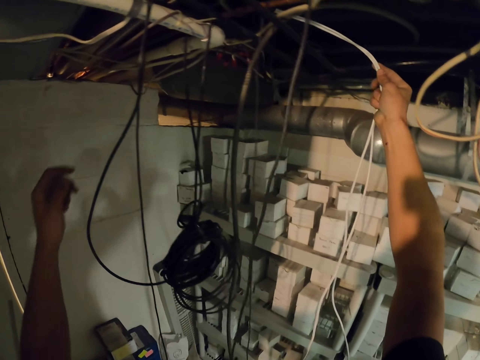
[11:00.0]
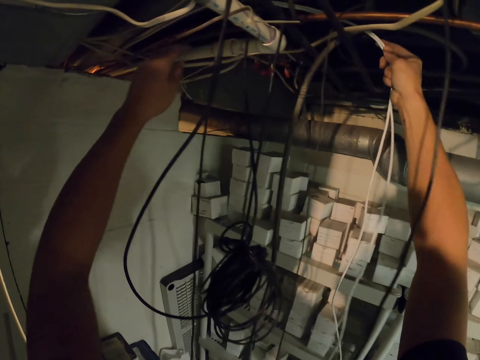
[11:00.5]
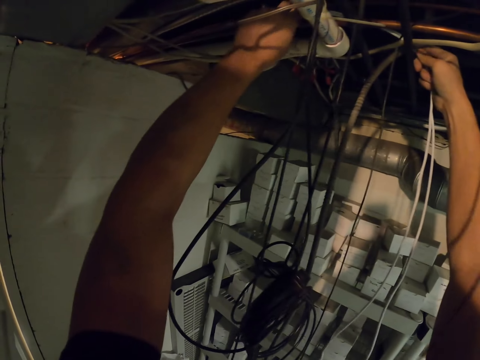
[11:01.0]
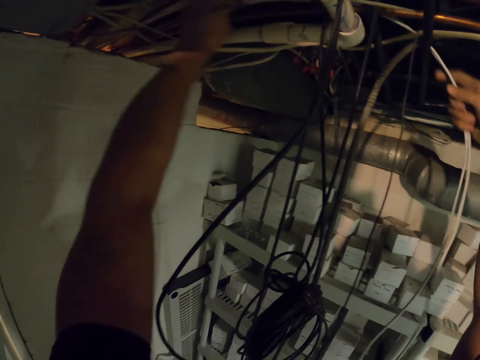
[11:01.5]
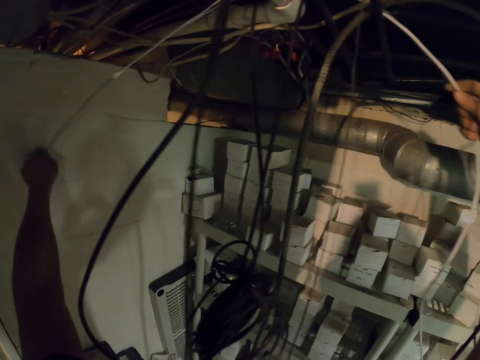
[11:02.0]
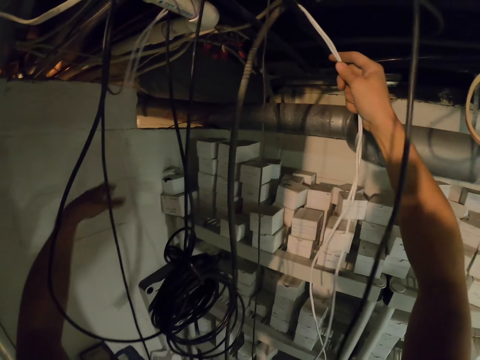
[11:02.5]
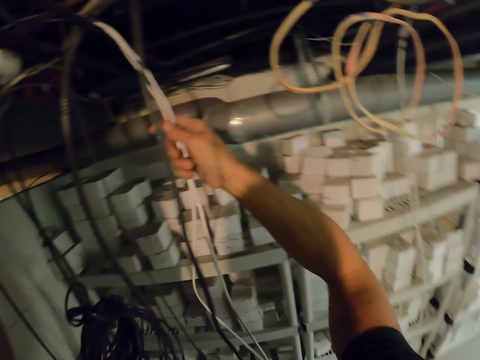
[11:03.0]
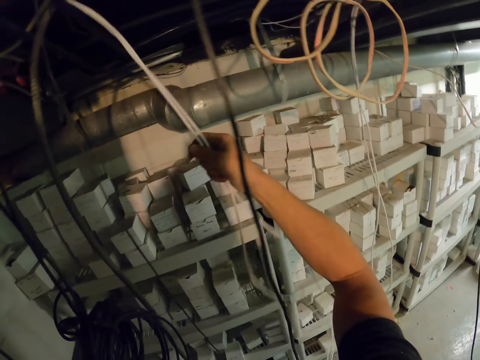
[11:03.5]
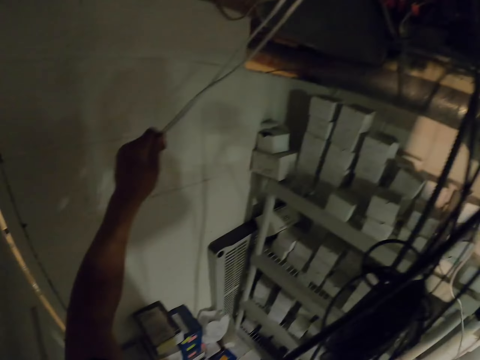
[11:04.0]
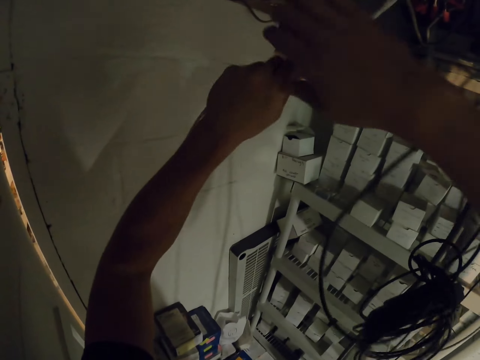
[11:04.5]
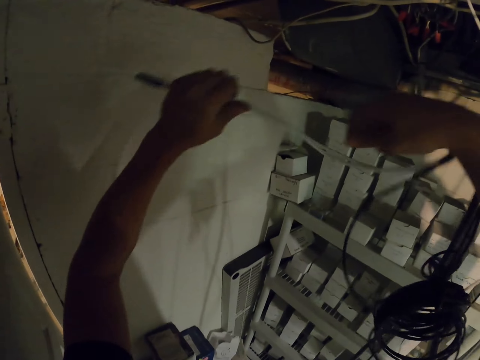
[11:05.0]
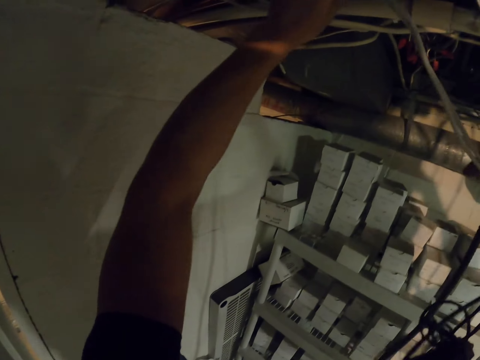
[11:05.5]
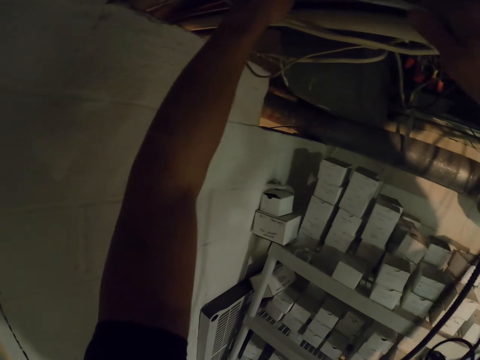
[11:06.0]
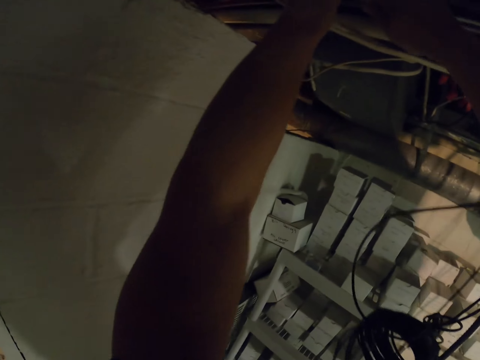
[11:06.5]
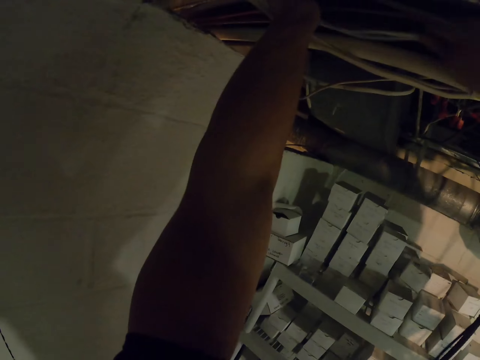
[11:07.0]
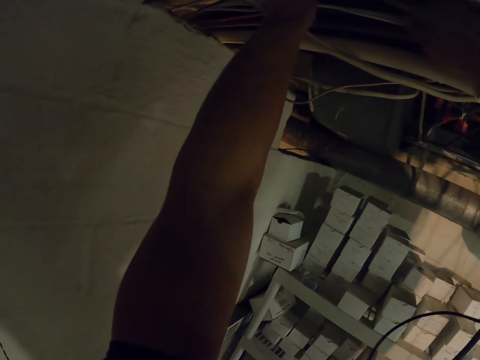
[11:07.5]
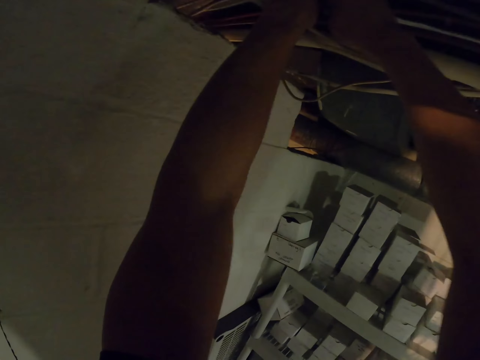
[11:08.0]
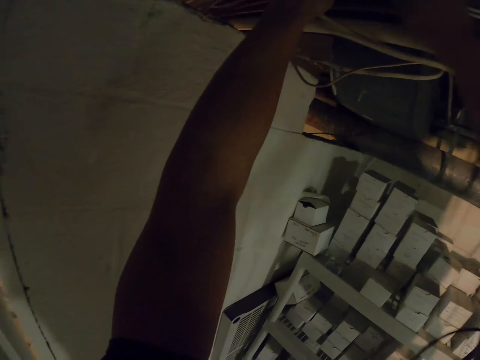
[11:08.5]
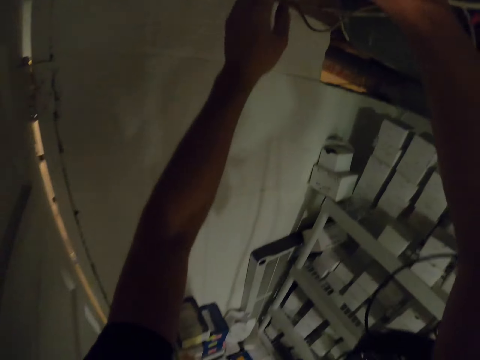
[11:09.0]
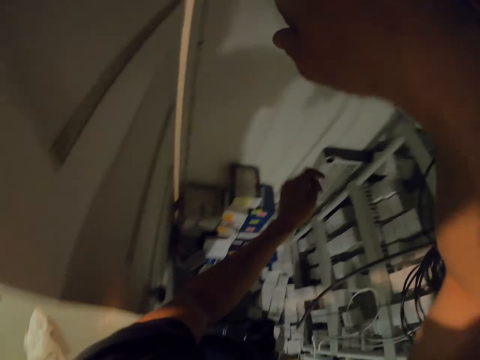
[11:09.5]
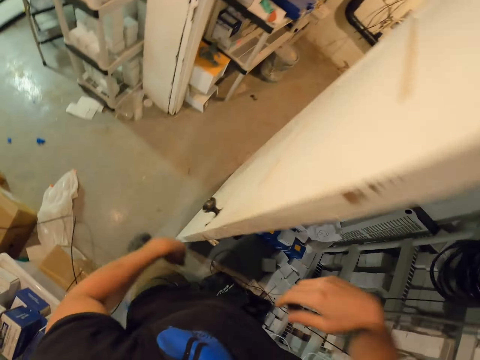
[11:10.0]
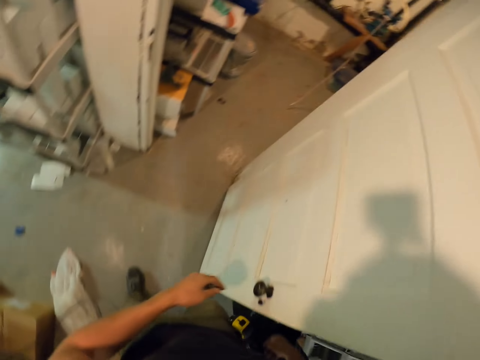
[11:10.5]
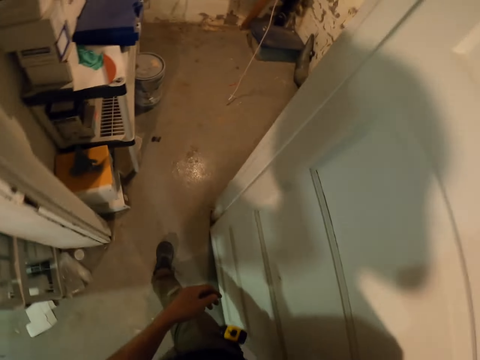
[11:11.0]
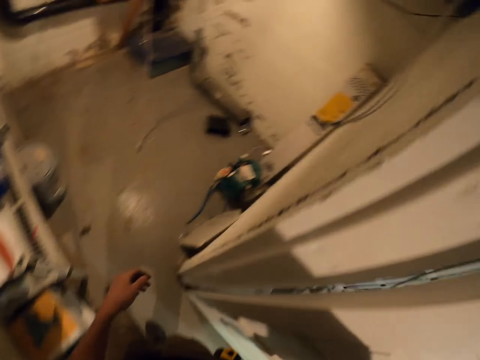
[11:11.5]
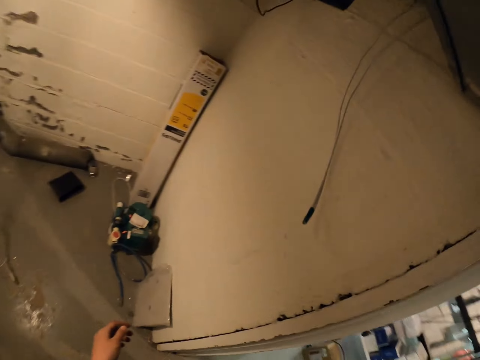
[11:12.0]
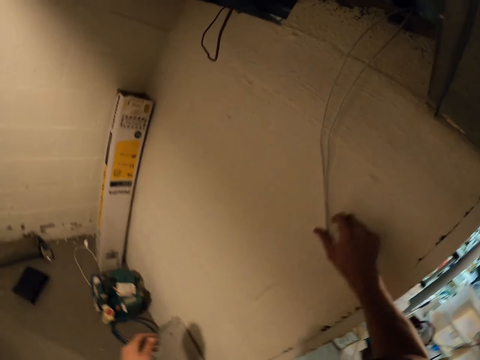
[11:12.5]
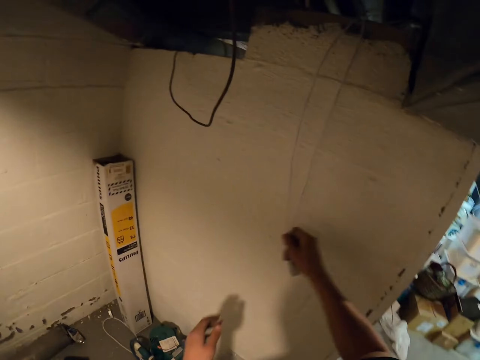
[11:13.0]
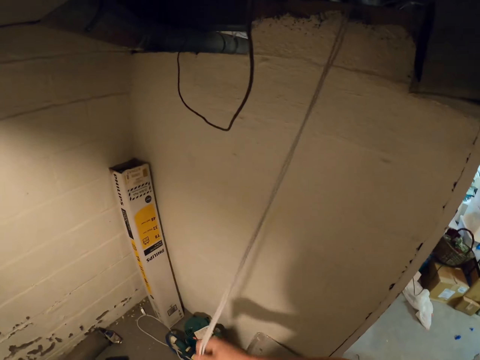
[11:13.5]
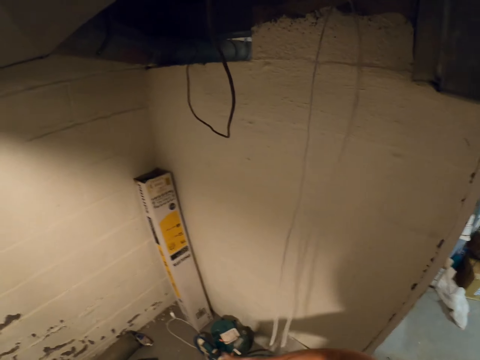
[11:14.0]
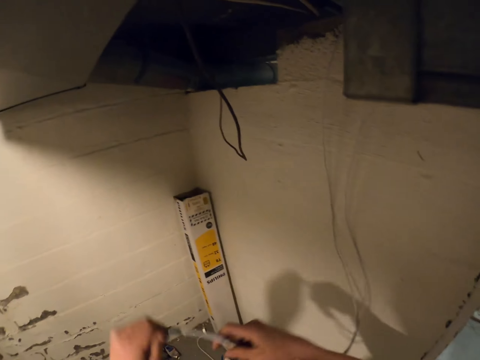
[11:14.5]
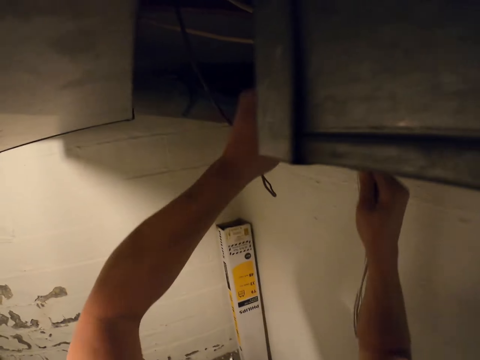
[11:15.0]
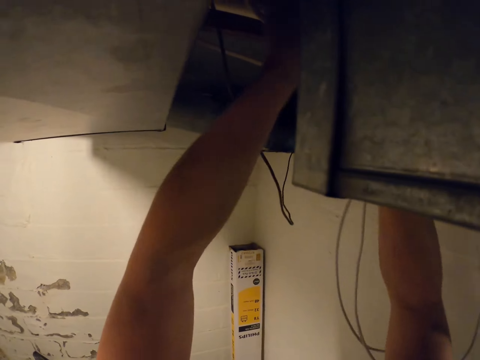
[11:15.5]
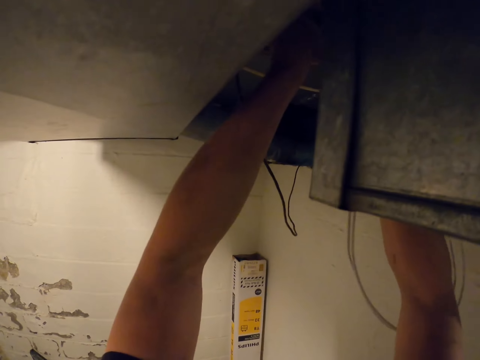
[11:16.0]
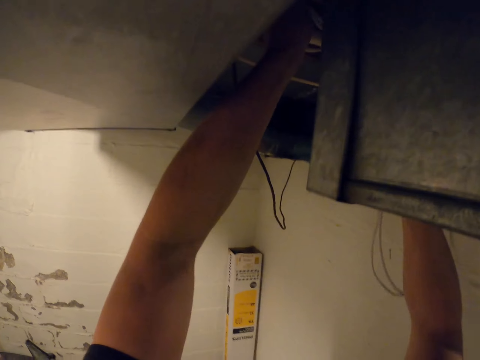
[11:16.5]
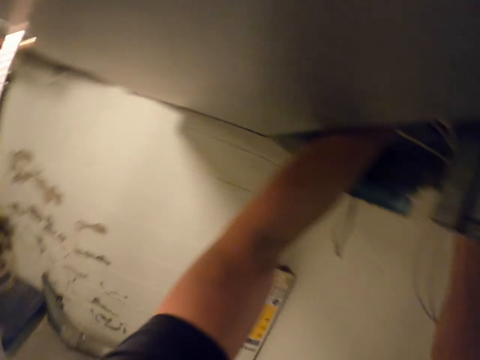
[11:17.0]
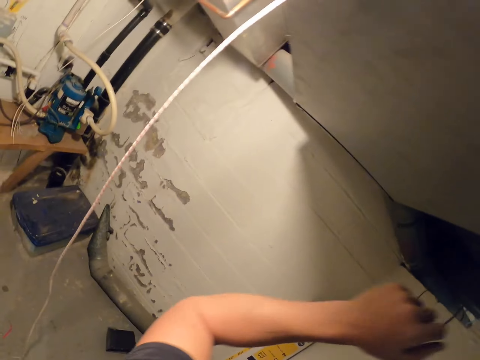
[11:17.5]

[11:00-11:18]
The camera wearer passes the cable. They pull the wire. They pass the wire beside the pipe. They pass the wire over the wall. They walk around. They hold the wire. They pull the wire. They pass the wire on top of the ventilation.

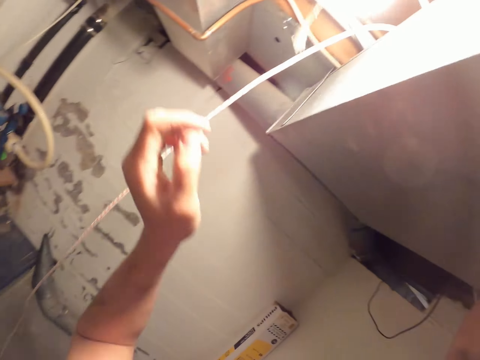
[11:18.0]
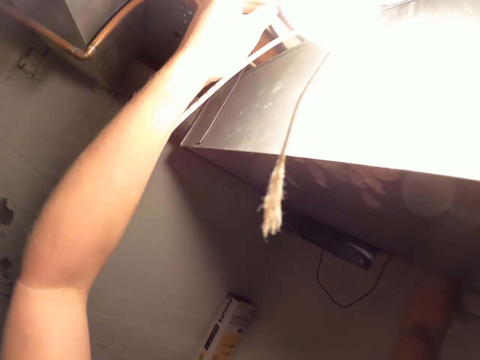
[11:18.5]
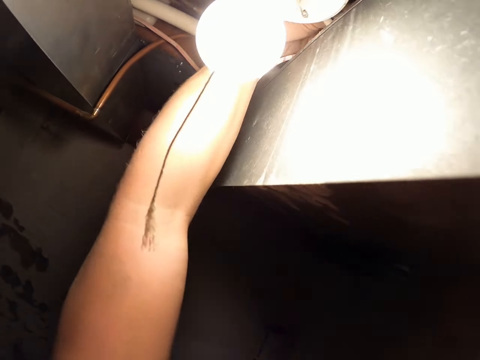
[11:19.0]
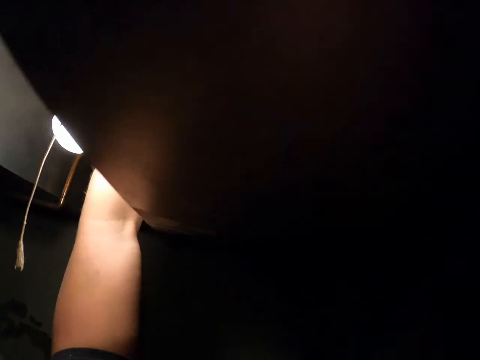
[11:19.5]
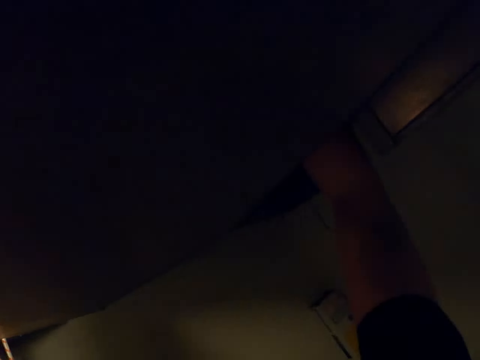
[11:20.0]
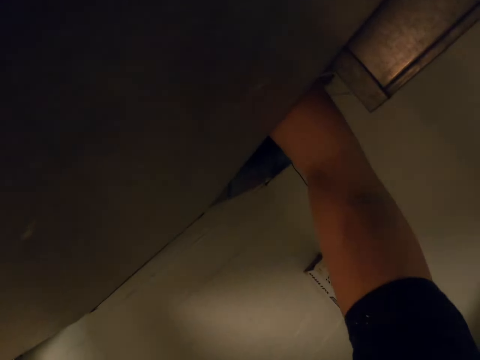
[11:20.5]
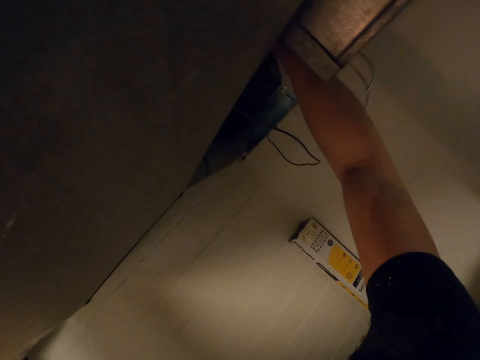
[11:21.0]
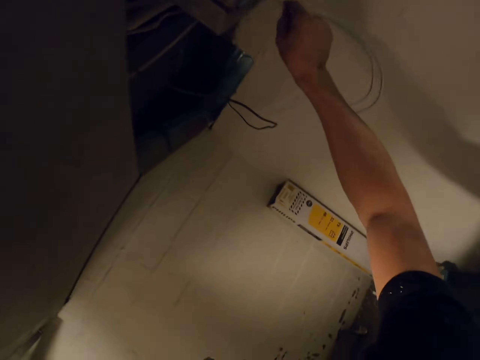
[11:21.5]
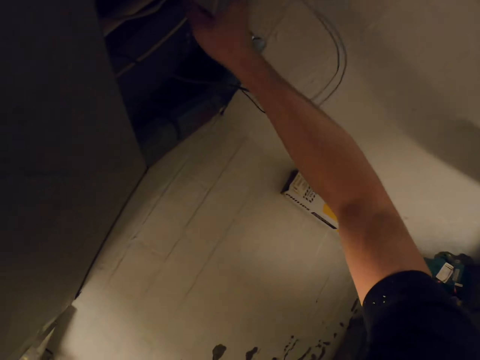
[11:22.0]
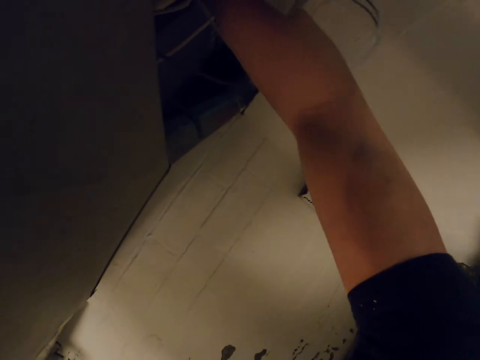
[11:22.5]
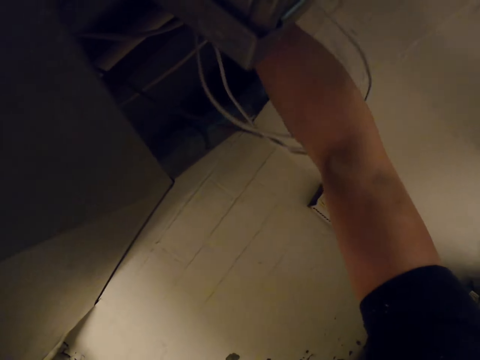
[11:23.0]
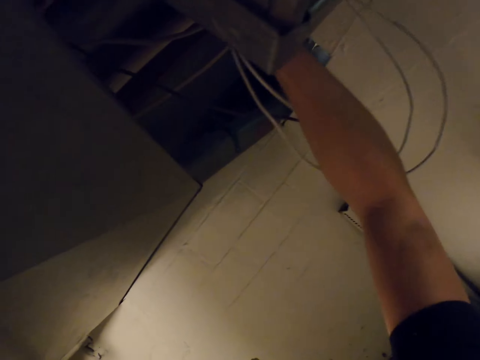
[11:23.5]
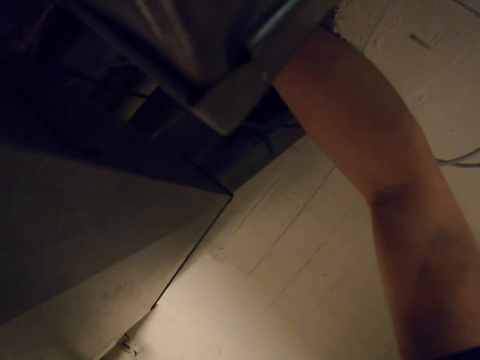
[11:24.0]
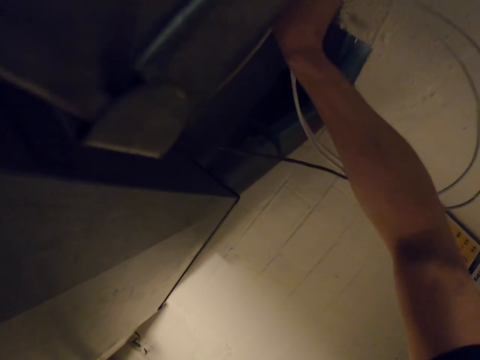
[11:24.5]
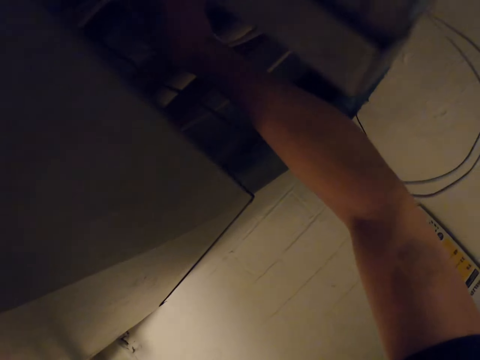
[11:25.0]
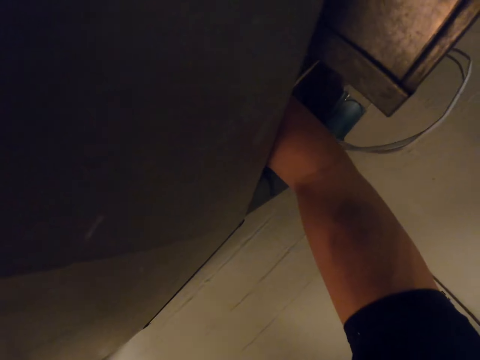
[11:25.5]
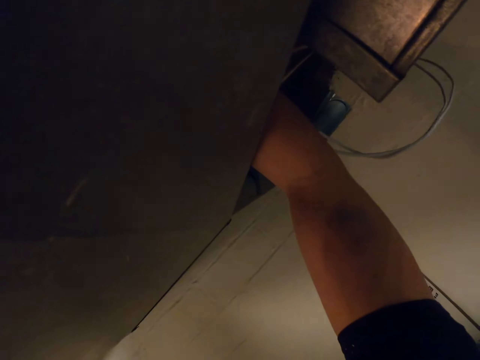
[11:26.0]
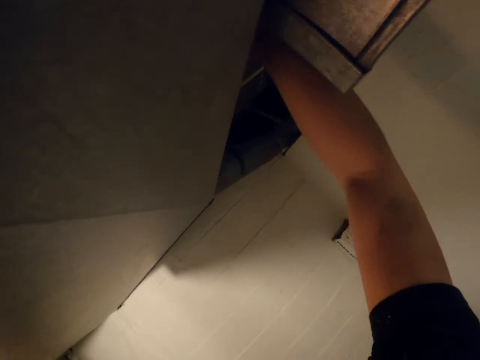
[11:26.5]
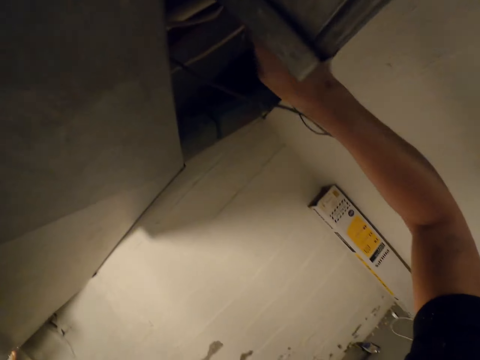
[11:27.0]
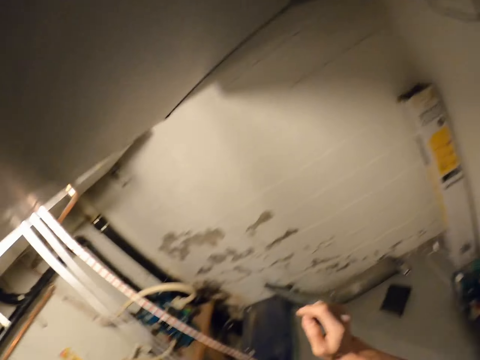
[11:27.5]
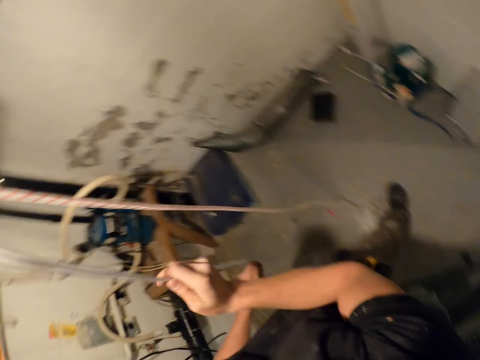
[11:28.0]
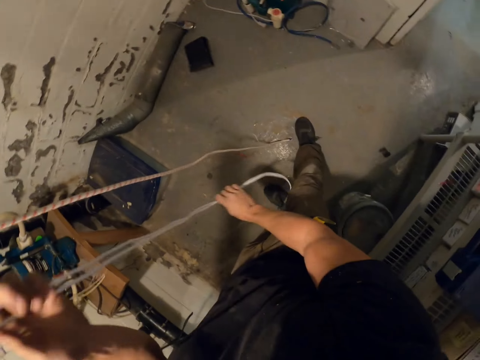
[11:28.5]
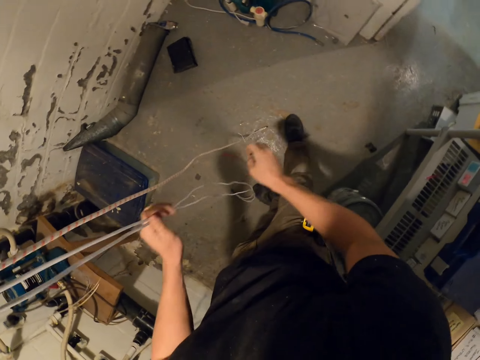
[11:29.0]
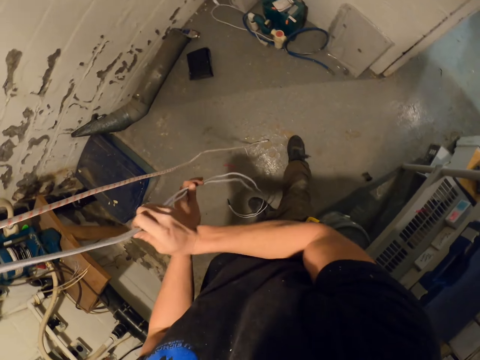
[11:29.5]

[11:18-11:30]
The camera wearer pulls the wire. They pull the wire.
